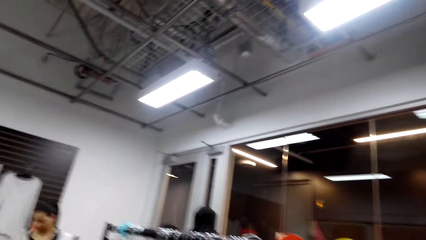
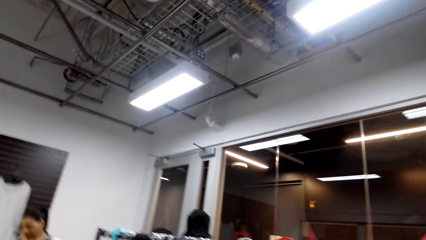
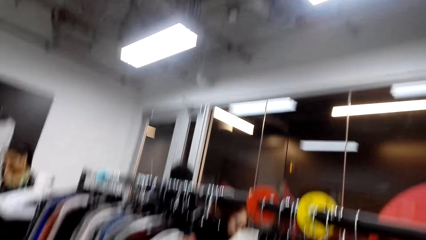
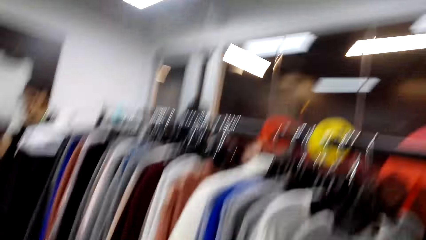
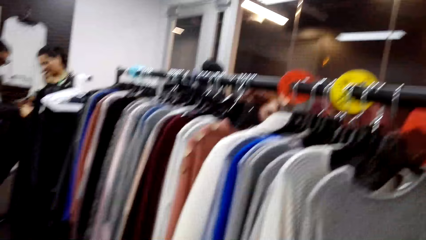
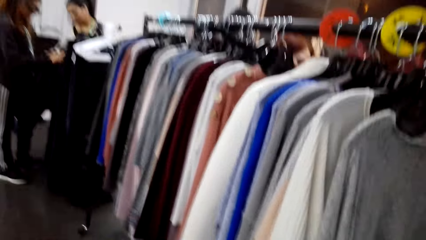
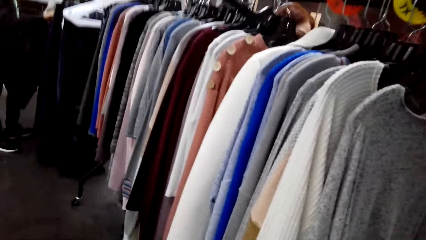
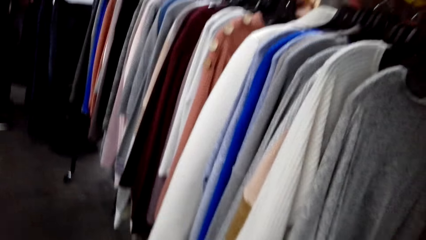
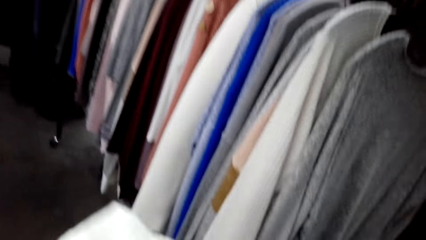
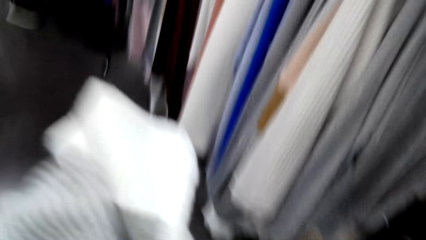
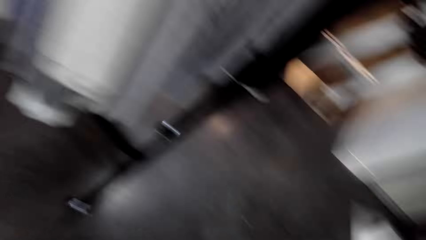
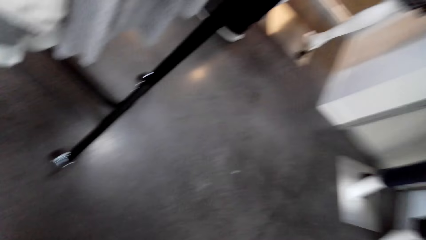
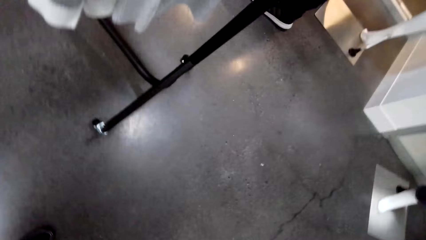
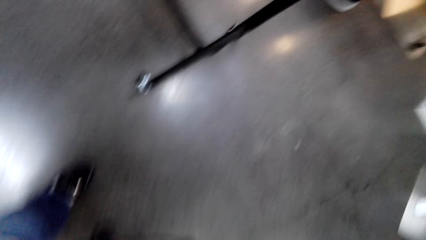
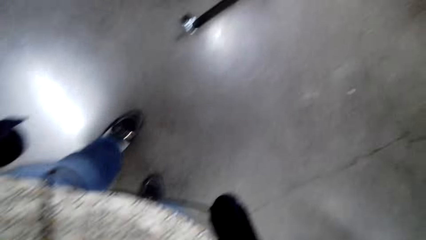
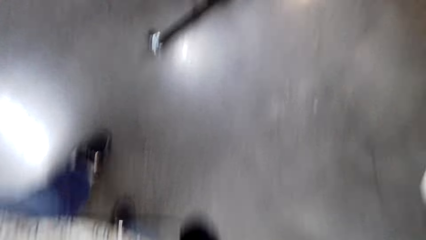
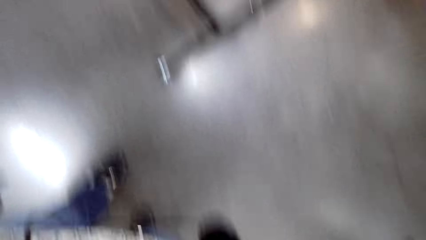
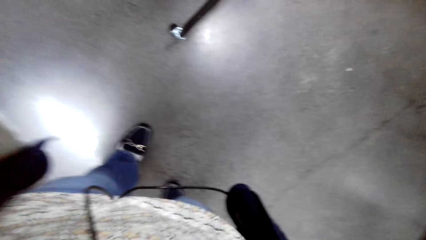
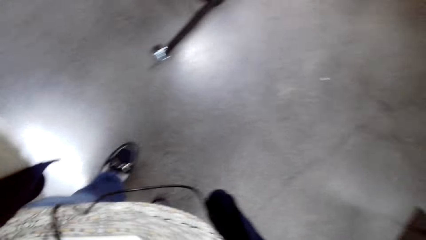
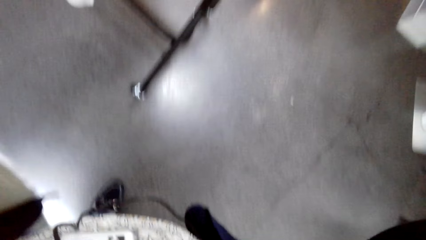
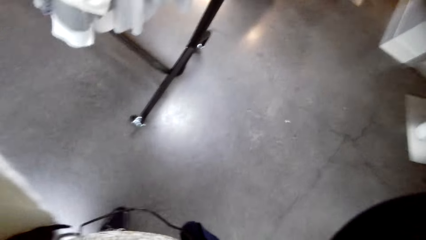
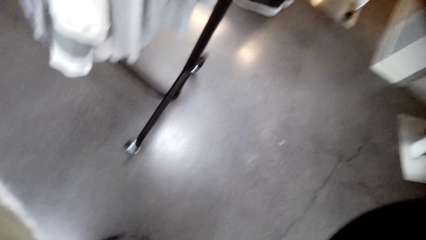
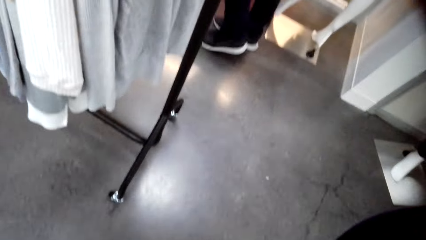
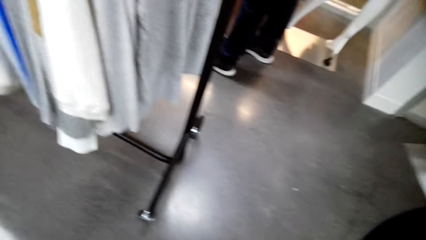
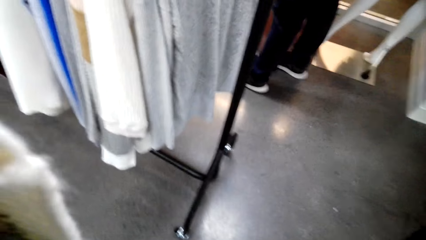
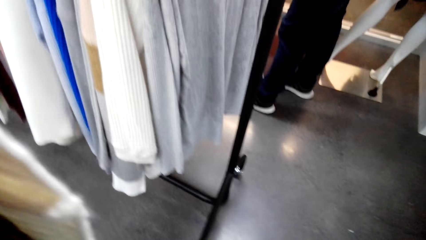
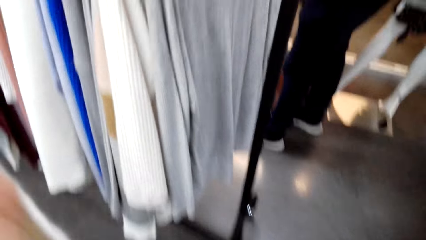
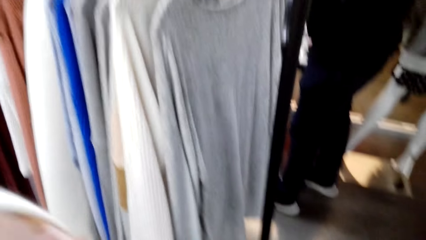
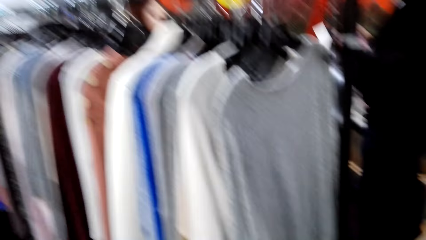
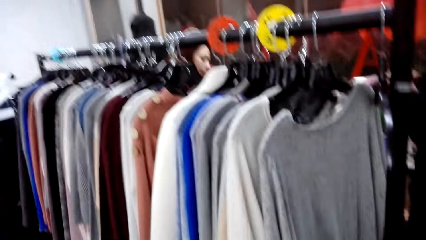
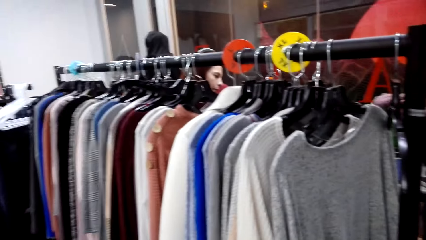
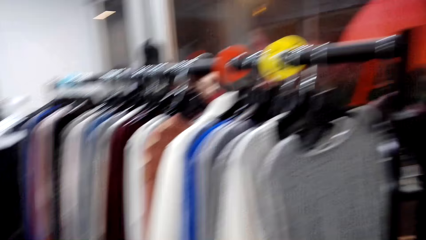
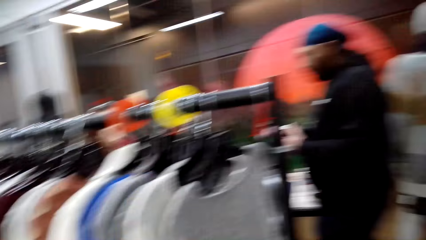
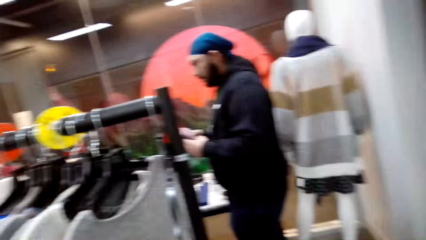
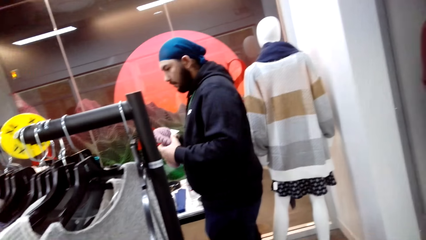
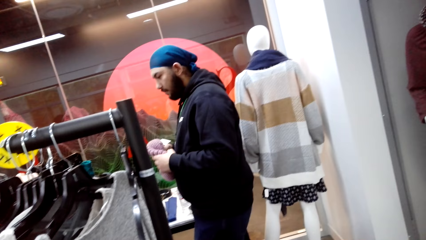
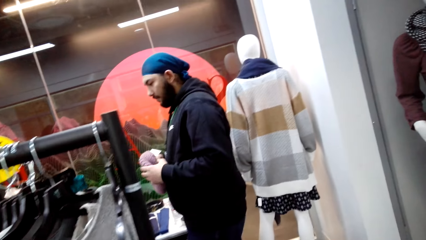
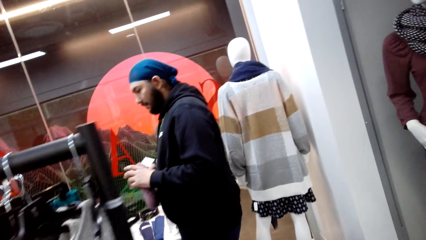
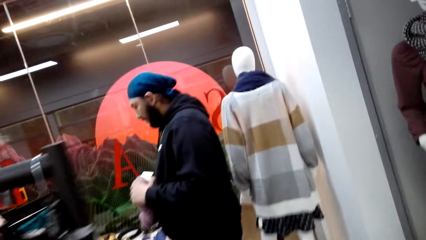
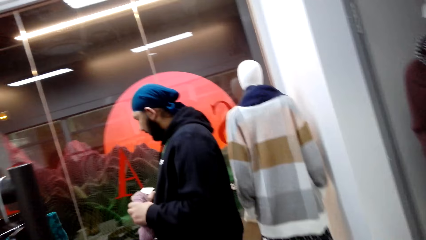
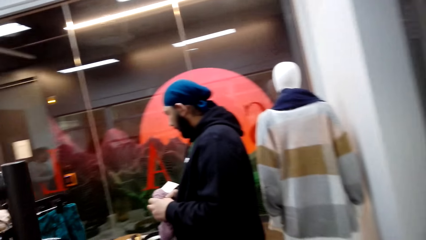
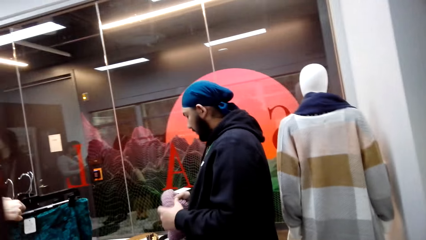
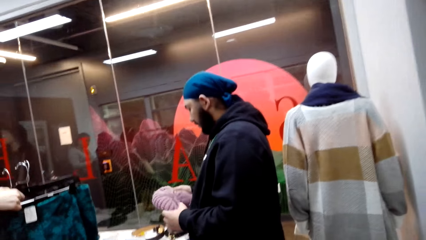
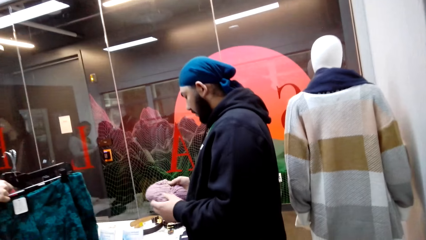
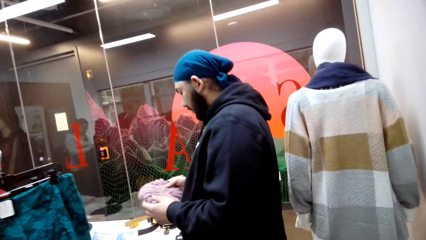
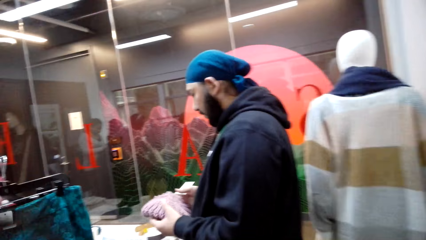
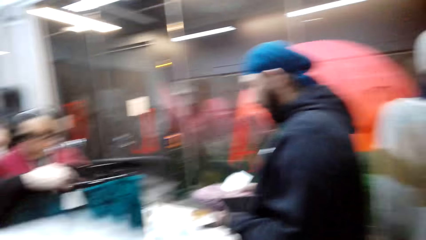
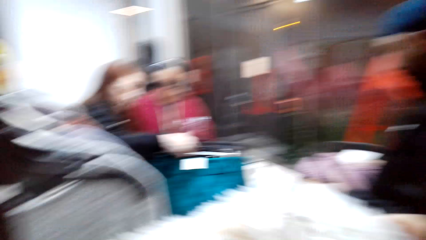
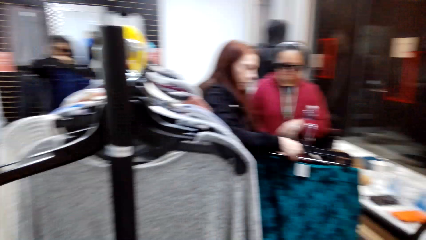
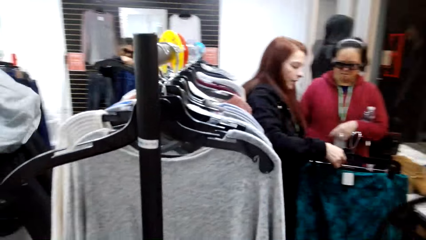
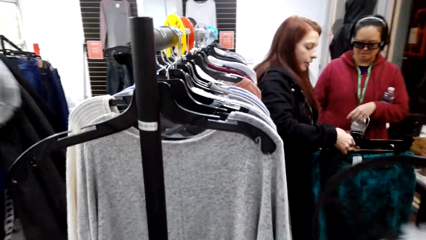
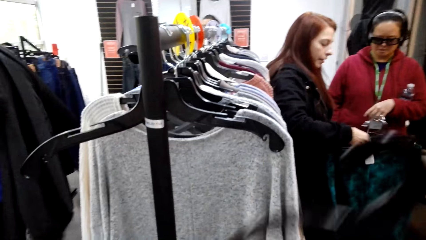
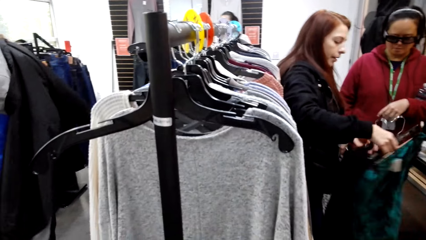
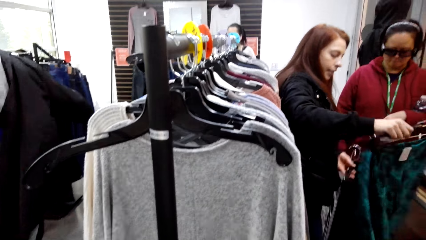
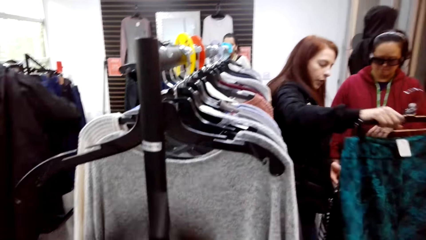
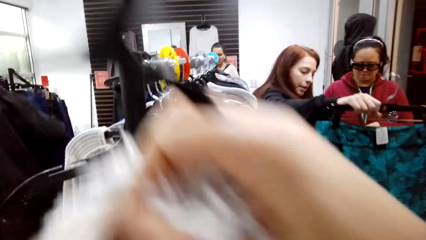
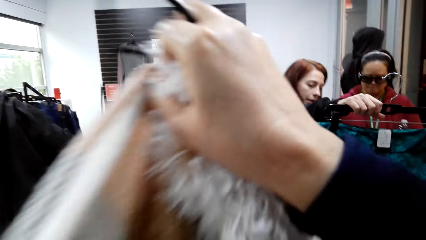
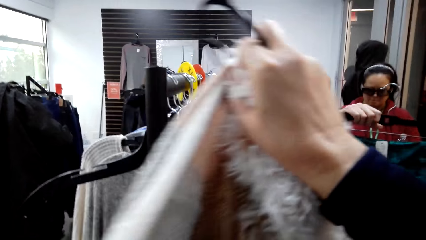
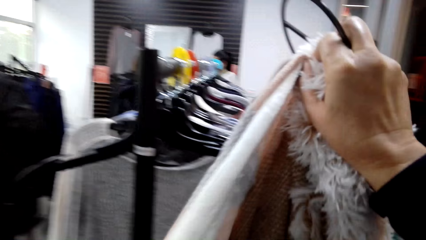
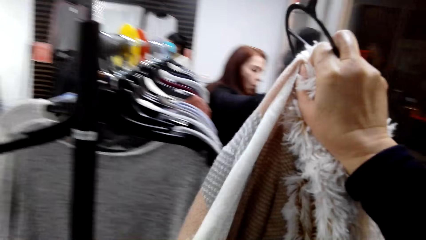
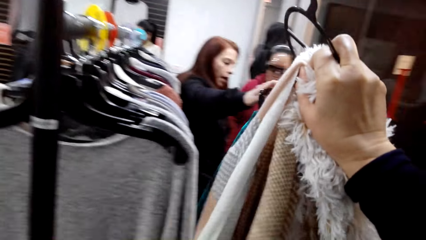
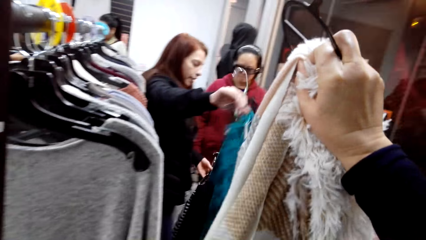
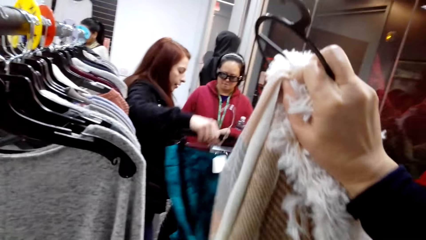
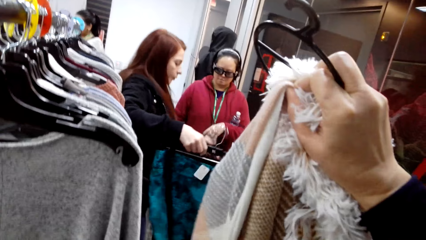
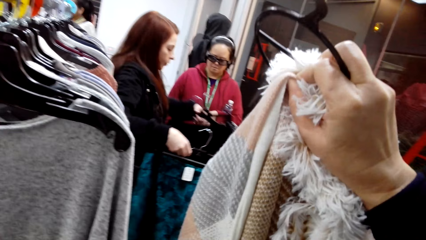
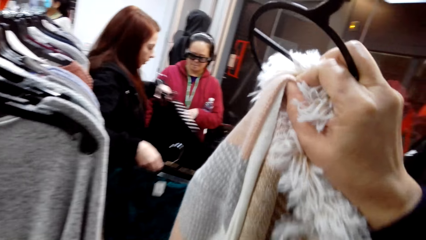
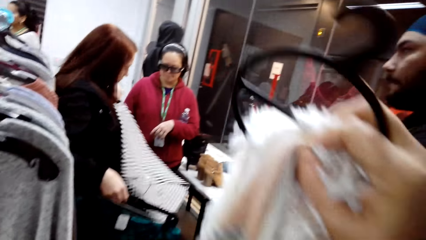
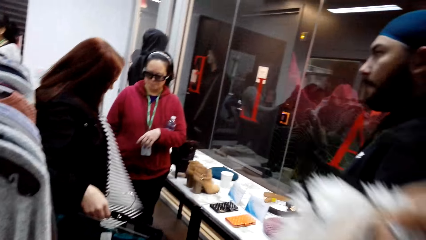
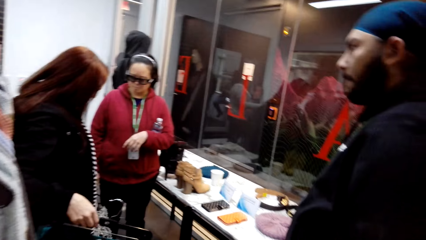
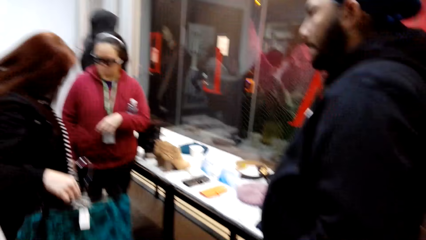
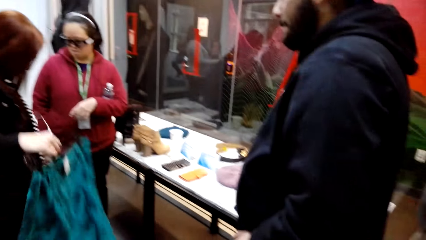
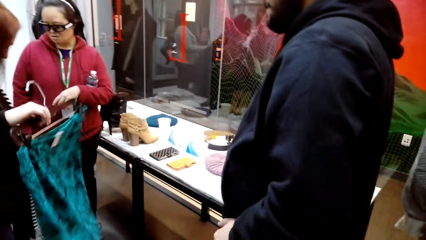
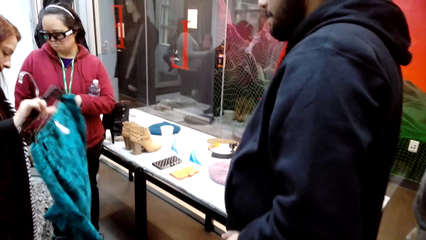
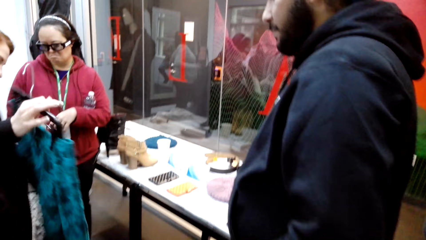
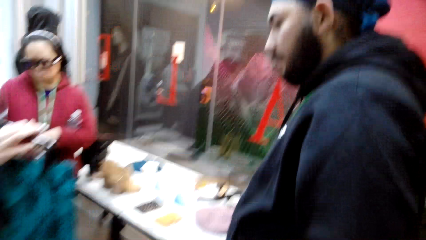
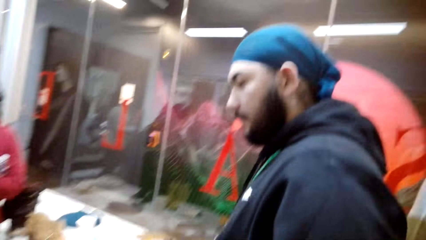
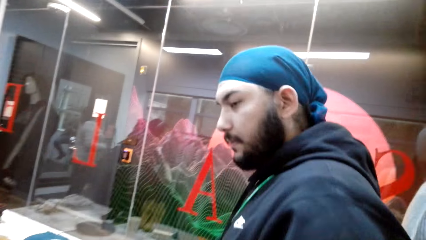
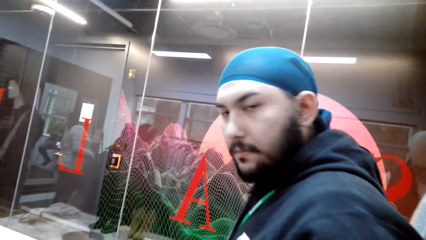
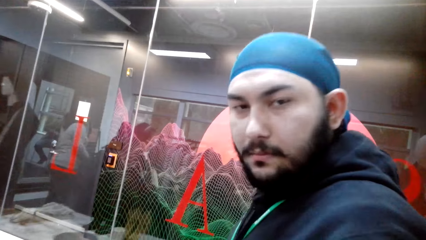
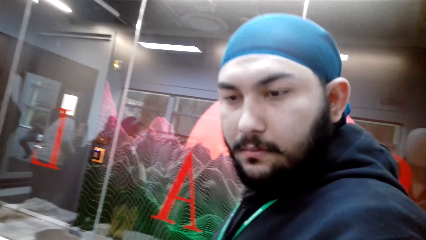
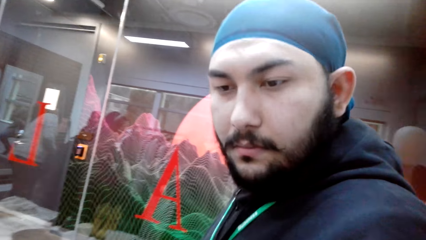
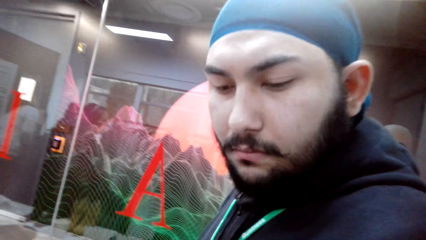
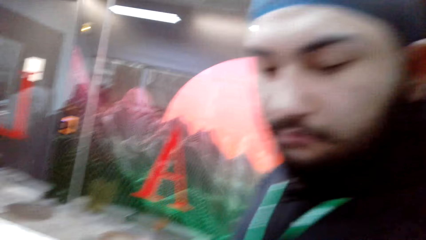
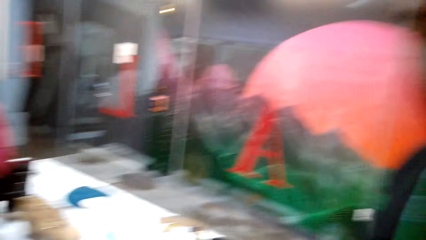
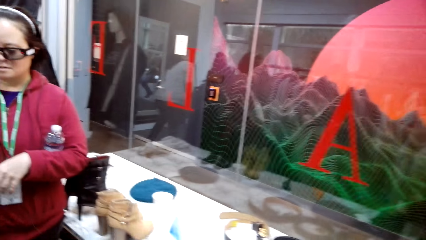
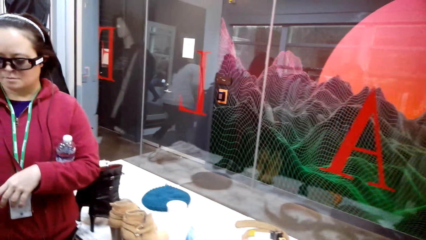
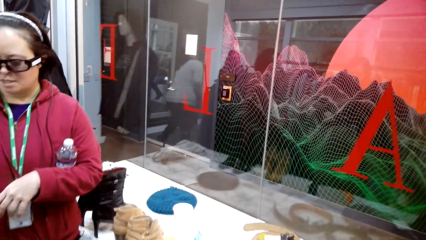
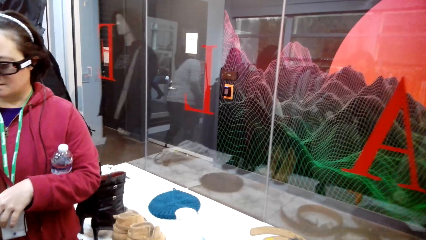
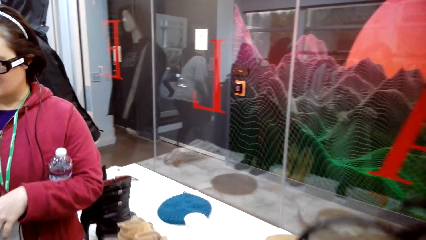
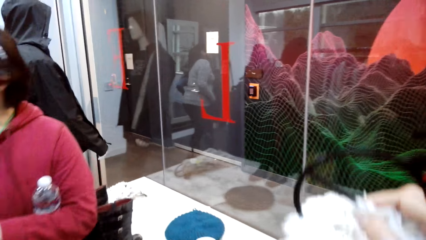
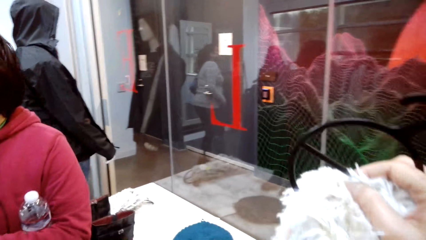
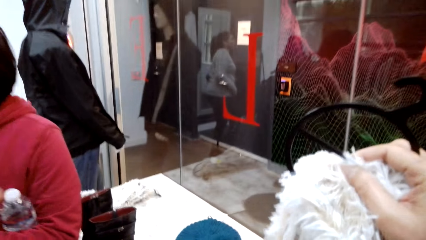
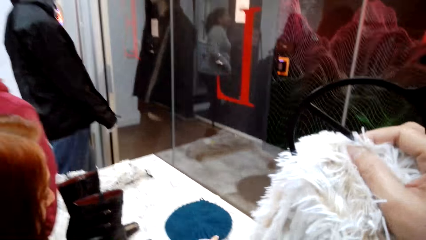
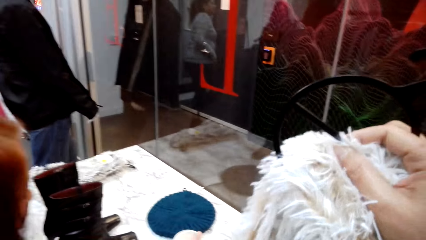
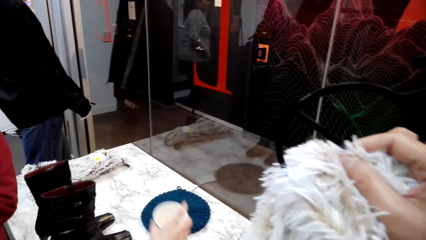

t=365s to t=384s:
The camera wearer hooks a sweater on the hanger. They talk with a man.
